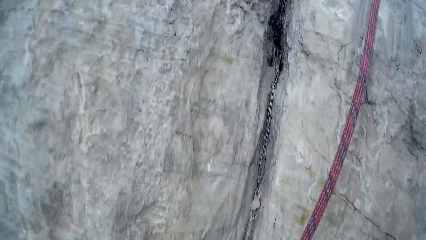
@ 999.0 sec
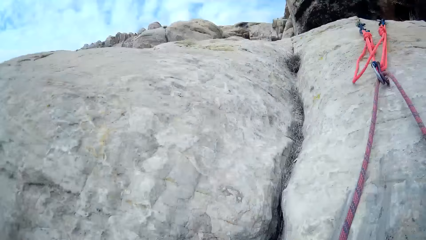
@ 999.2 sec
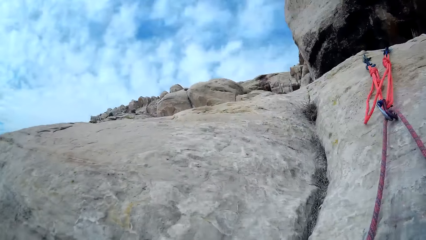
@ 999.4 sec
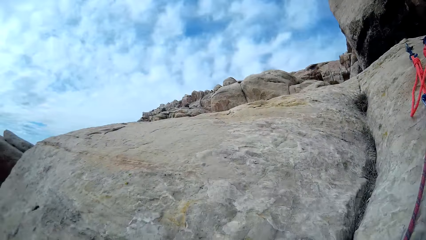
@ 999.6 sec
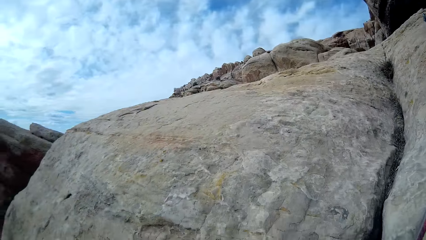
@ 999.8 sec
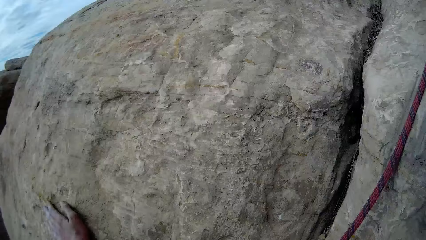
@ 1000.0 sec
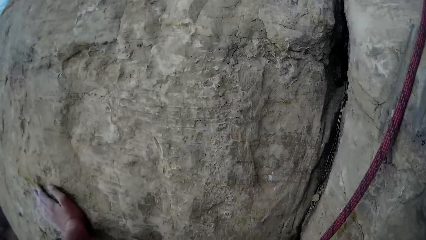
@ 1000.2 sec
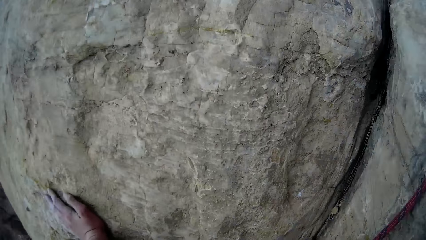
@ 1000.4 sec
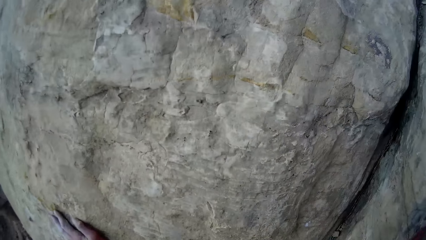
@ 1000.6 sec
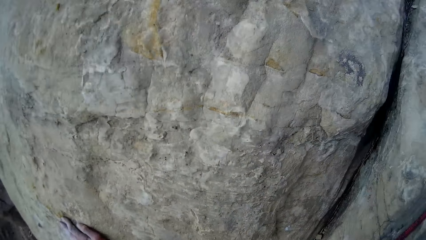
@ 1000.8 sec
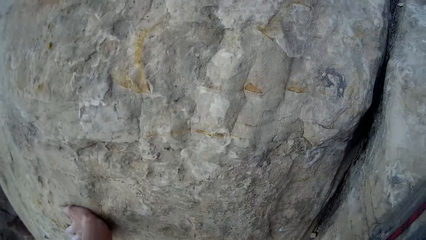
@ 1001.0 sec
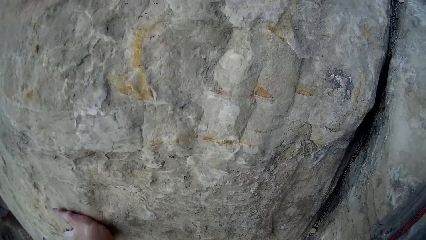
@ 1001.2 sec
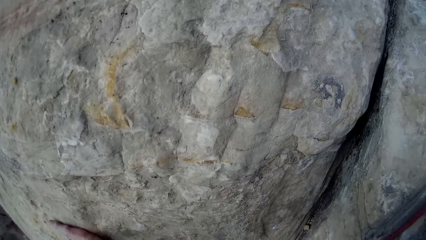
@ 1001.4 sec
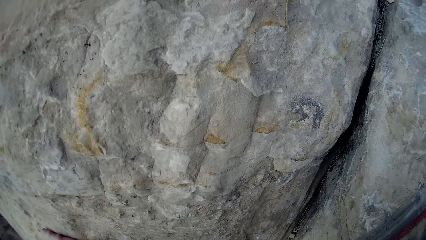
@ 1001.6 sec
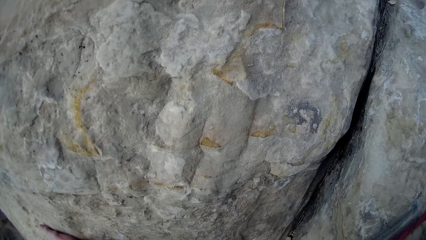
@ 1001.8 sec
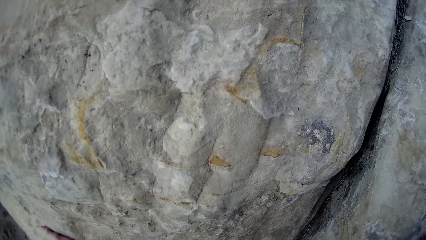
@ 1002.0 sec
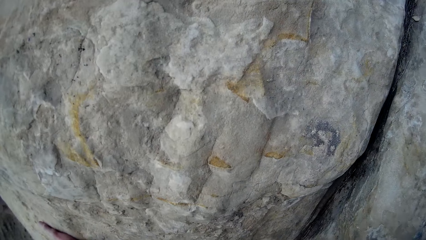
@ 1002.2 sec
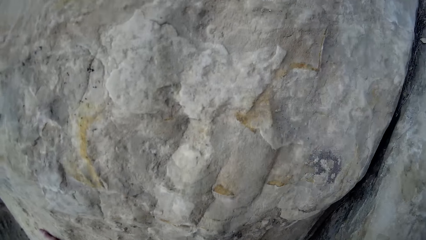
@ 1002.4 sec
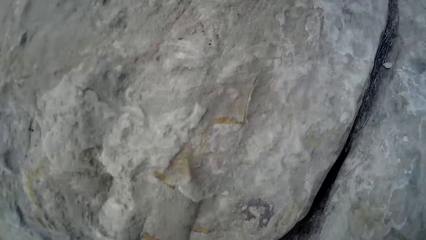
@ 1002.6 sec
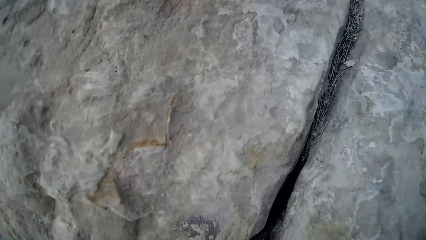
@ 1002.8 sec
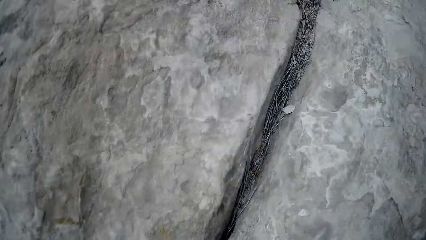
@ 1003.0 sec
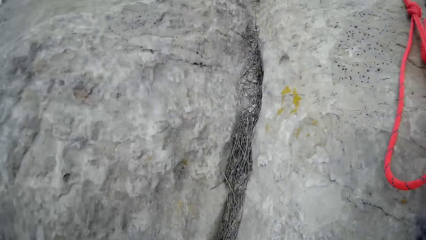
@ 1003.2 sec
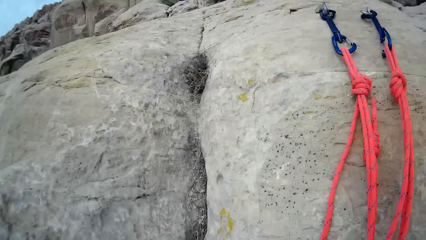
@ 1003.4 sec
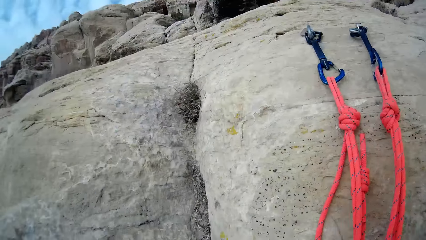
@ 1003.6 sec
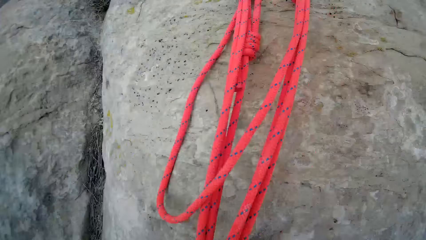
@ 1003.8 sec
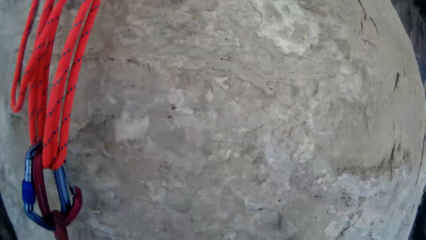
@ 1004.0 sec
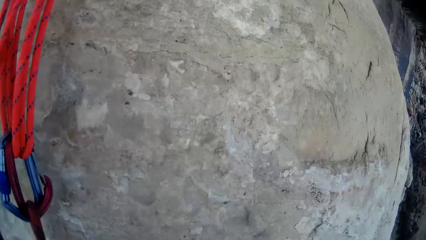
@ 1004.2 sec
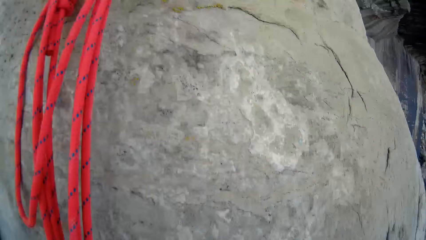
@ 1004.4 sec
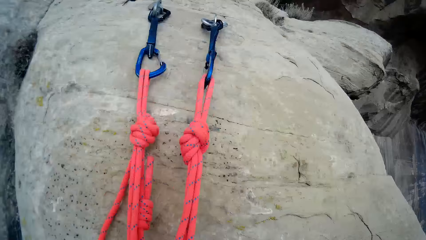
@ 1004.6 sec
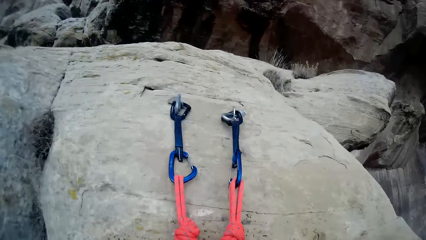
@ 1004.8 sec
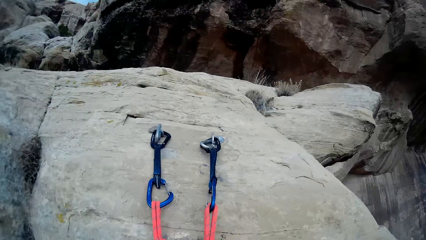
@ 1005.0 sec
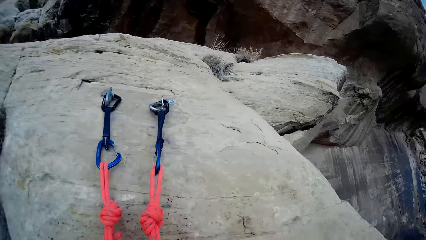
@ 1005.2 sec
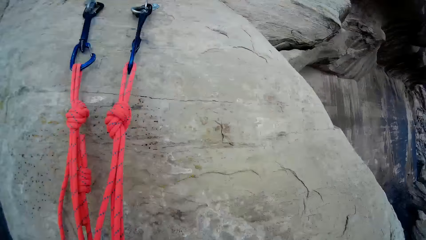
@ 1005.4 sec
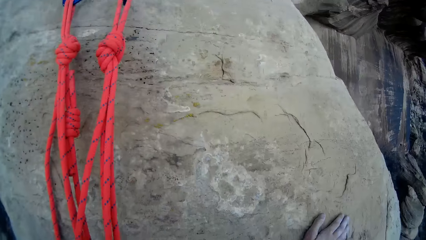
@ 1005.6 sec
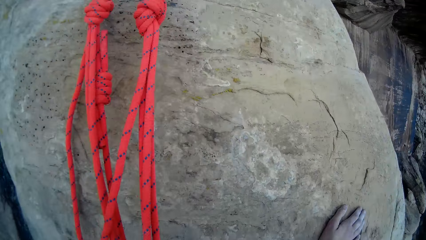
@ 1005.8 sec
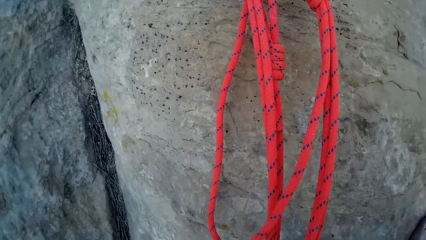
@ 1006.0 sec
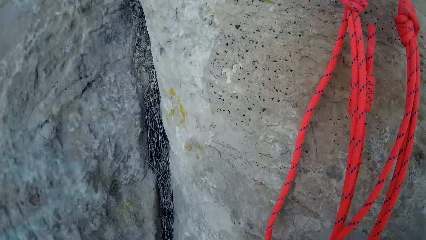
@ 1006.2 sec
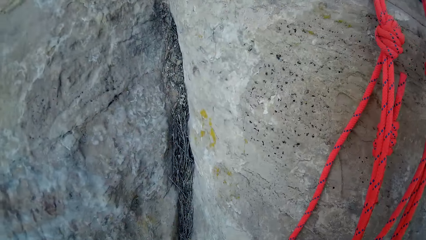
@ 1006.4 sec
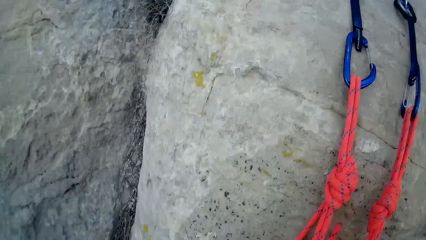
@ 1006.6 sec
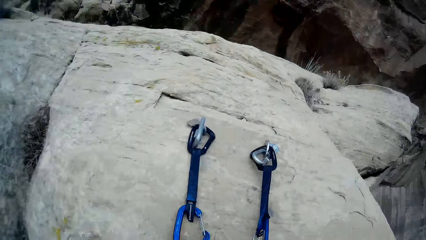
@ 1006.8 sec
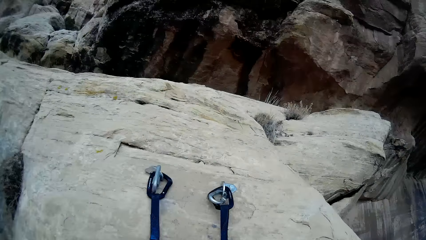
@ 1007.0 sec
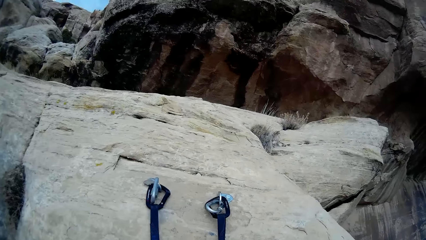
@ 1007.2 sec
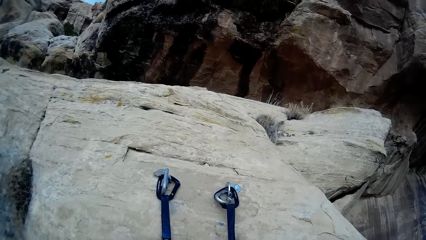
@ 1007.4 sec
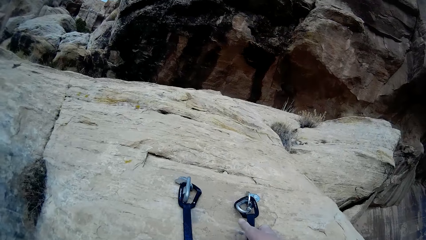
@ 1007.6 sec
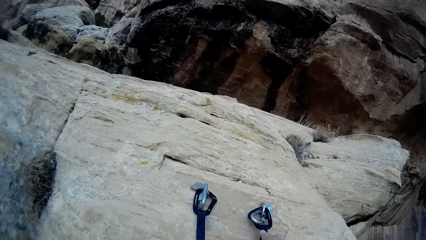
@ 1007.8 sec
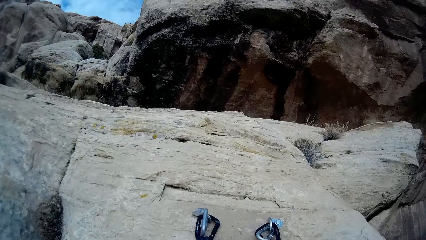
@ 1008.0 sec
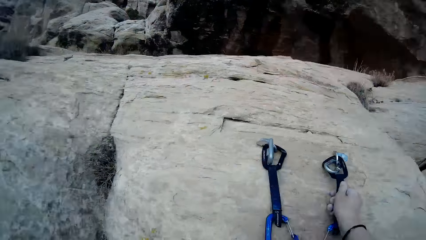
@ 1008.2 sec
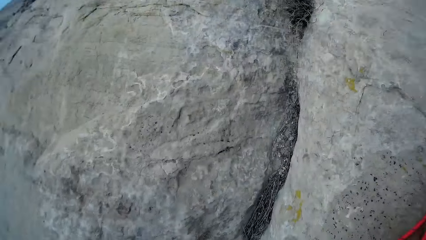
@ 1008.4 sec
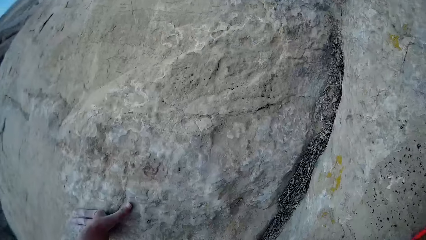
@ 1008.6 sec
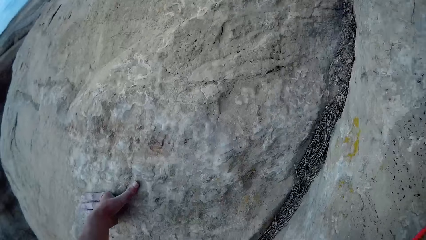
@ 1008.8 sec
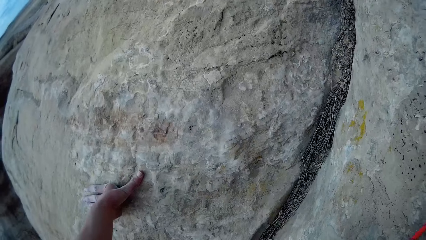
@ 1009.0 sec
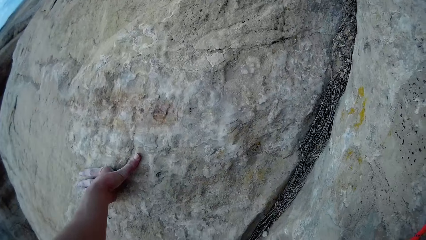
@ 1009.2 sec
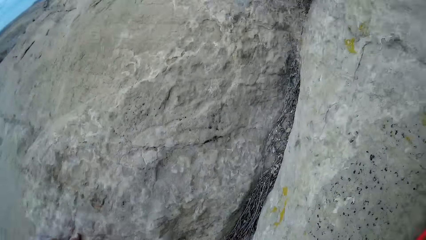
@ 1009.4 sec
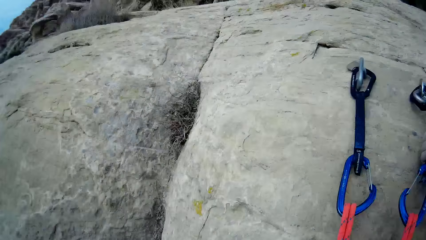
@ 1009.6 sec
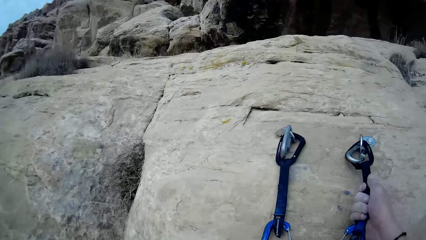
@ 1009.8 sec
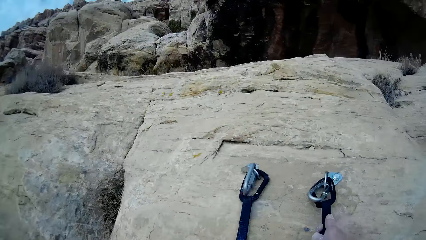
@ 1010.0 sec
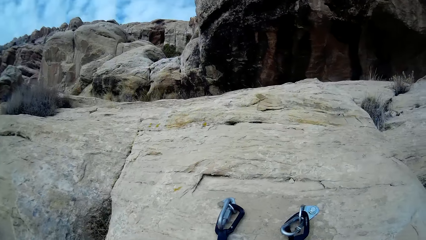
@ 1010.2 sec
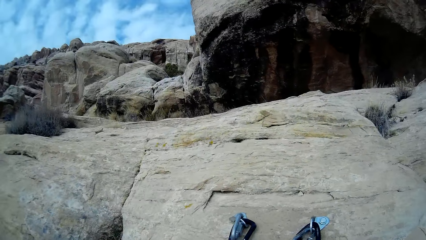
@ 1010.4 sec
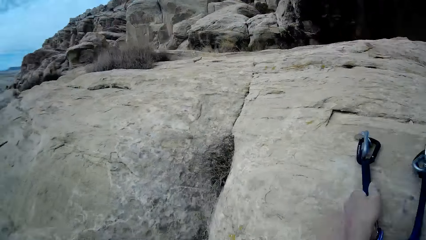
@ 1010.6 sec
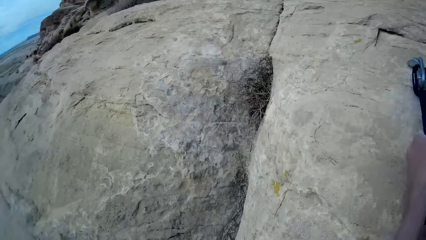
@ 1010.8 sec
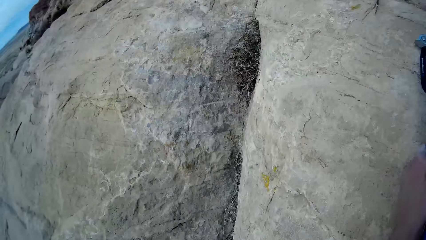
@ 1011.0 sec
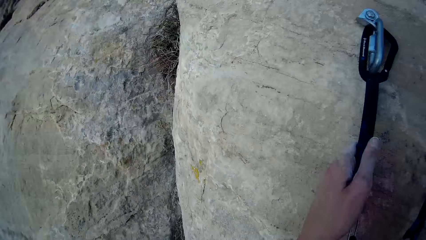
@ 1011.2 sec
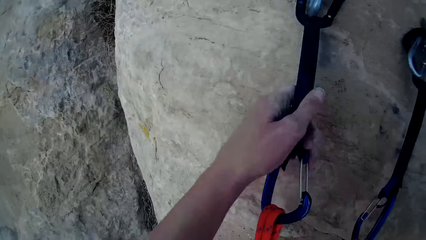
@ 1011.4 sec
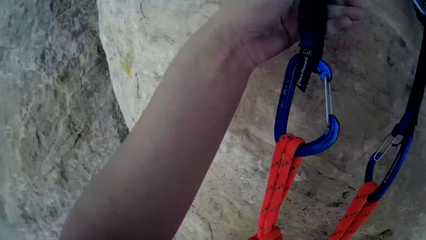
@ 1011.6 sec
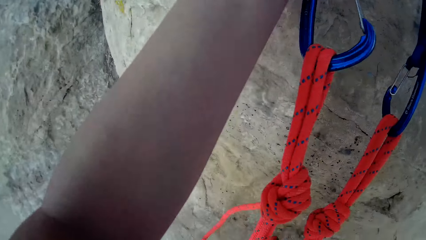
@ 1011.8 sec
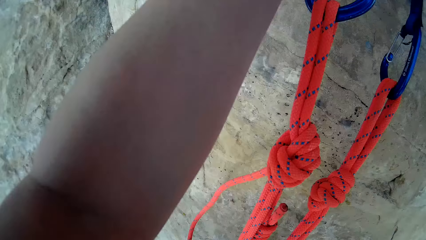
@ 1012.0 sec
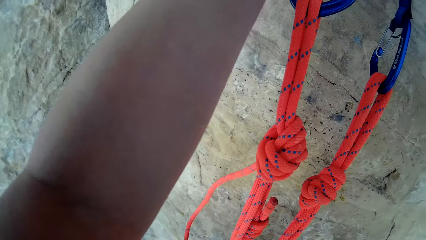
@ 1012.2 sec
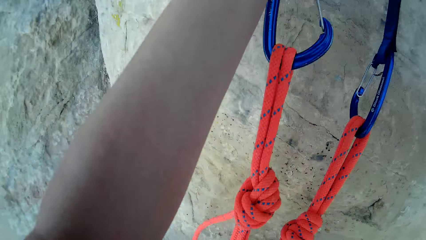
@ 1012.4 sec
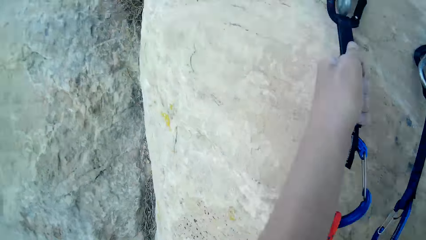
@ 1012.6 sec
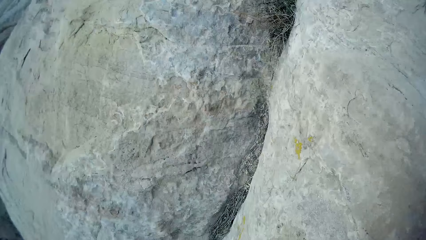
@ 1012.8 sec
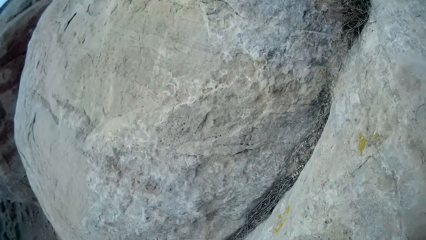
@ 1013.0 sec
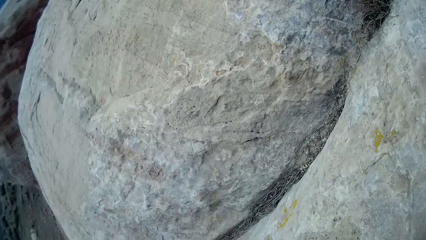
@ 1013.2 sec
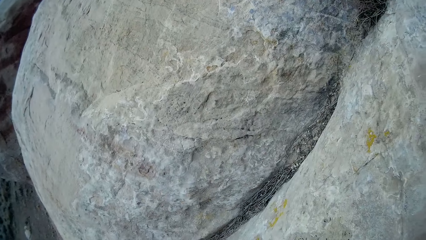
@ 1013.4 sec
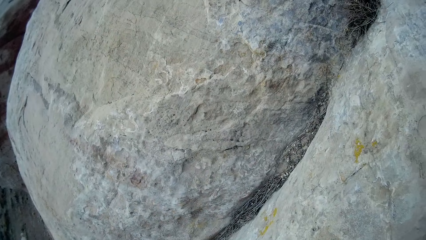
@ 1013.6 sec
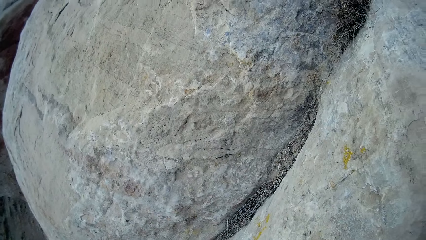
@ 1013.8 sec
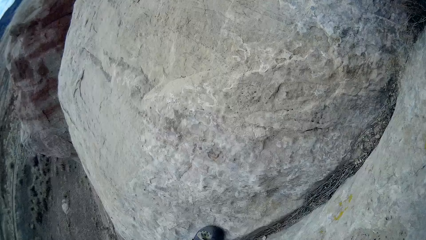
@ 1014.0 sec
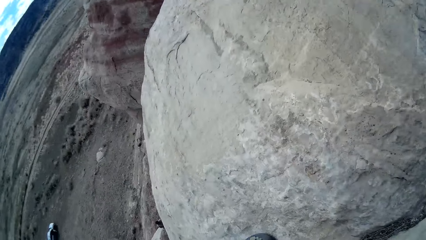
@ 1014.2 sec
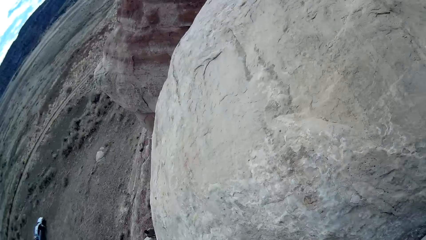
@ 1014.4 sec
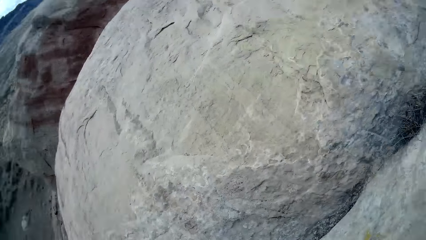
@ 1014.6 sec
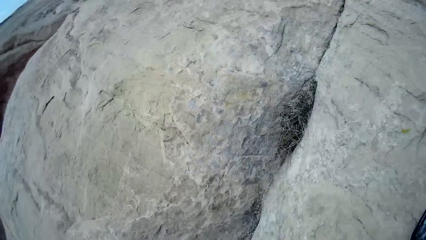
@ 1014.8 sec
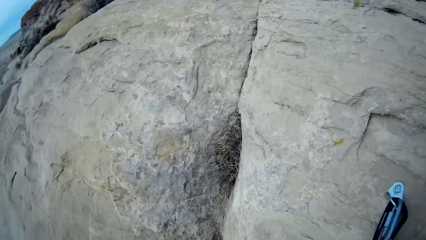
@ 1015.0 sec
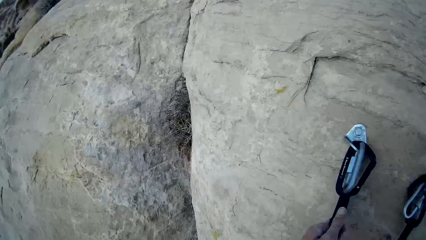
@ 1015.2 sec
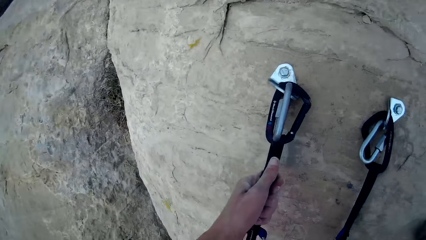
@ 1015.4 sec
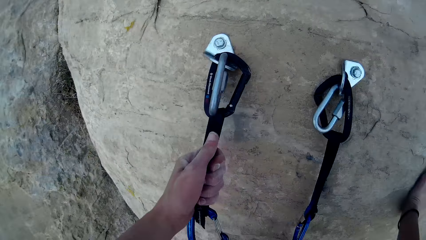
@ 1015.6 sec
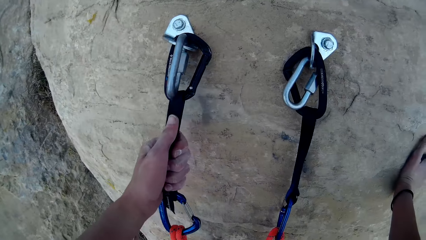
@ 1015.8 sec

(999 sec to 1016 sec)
The camera wearer holds the rope. He holds a quick draw with his left hand. He looks around the rocks.
